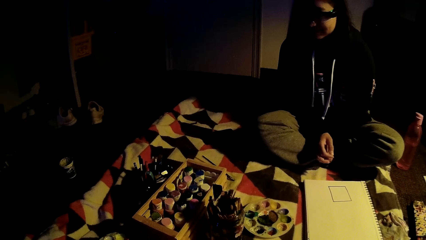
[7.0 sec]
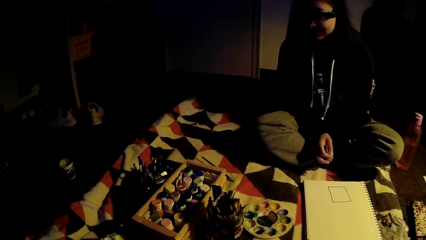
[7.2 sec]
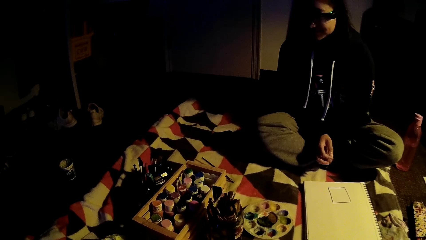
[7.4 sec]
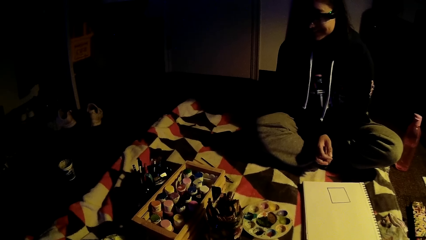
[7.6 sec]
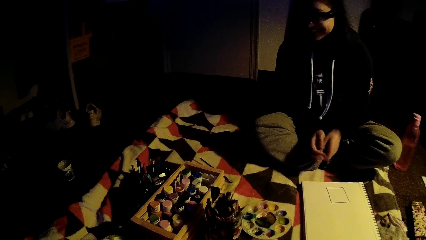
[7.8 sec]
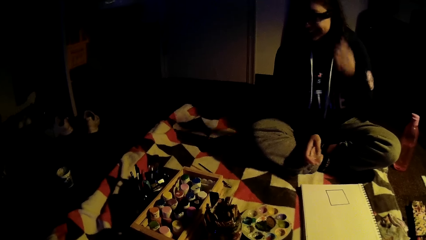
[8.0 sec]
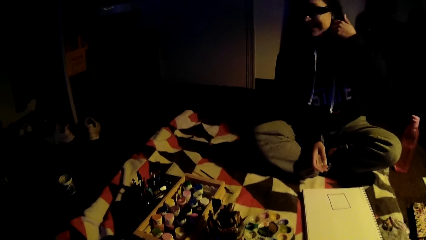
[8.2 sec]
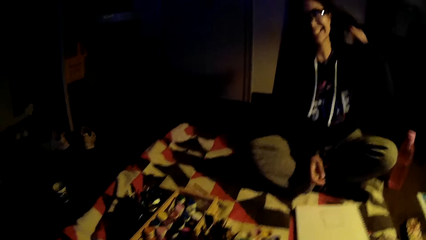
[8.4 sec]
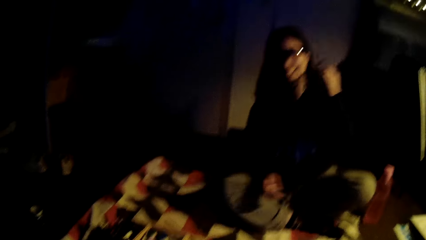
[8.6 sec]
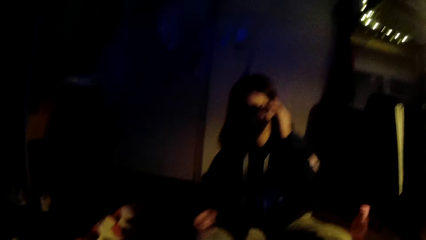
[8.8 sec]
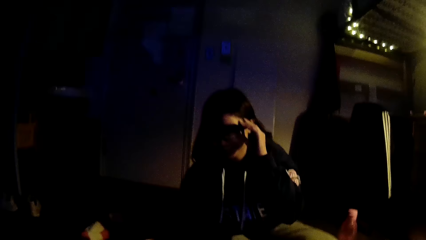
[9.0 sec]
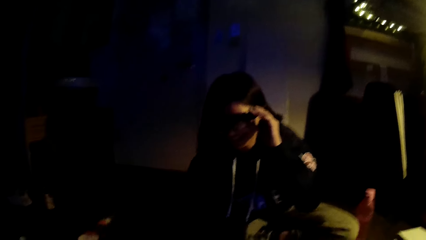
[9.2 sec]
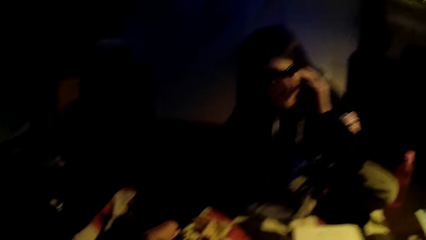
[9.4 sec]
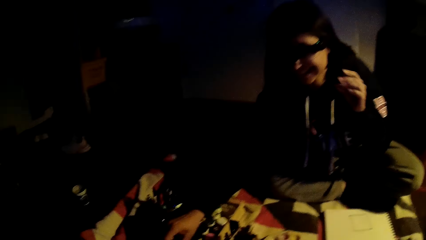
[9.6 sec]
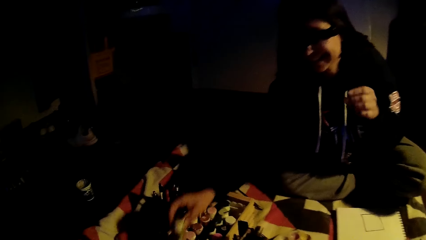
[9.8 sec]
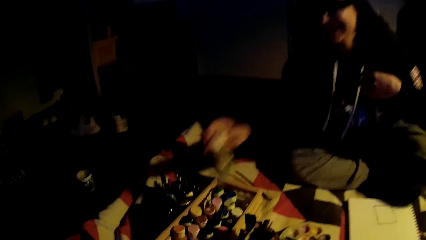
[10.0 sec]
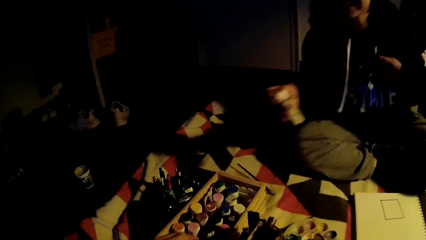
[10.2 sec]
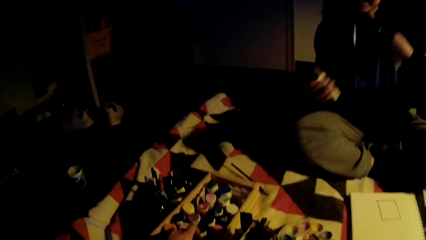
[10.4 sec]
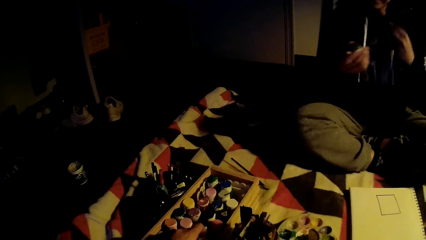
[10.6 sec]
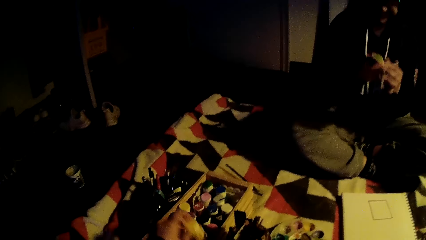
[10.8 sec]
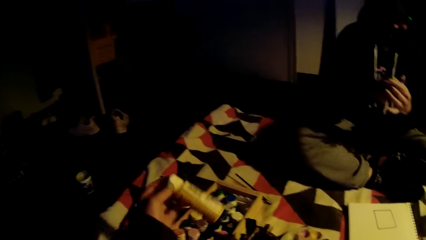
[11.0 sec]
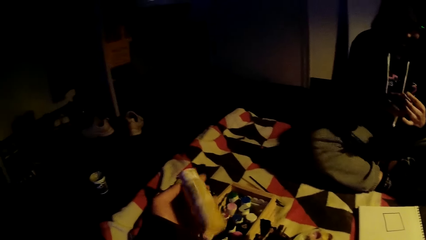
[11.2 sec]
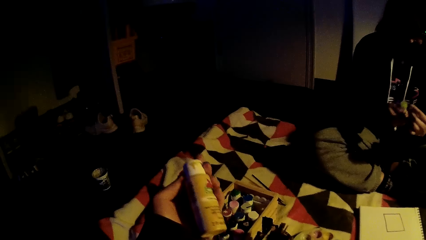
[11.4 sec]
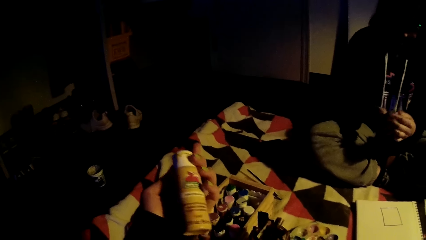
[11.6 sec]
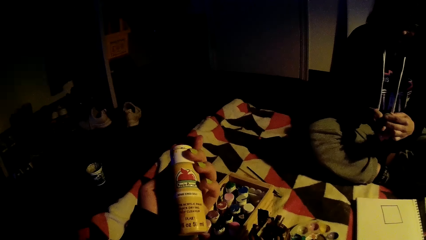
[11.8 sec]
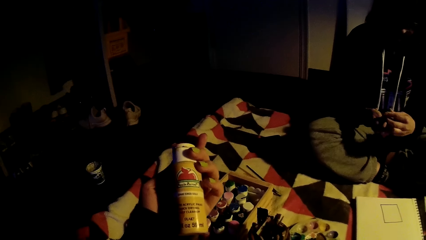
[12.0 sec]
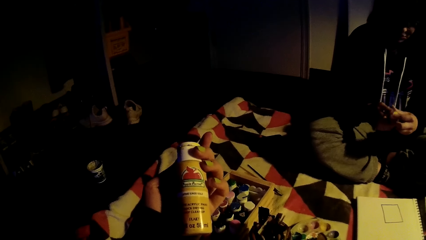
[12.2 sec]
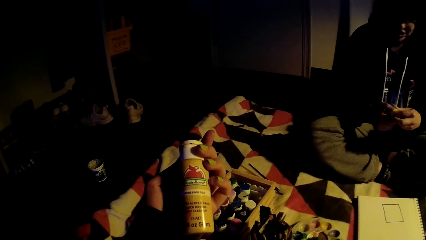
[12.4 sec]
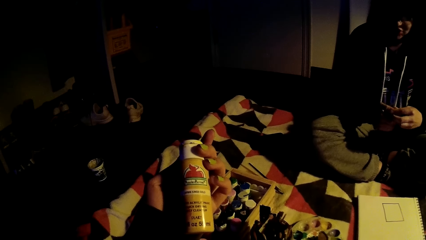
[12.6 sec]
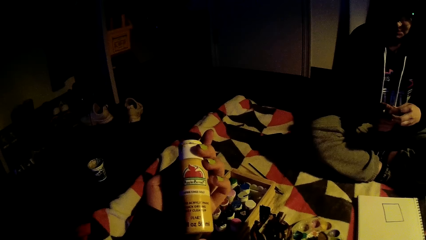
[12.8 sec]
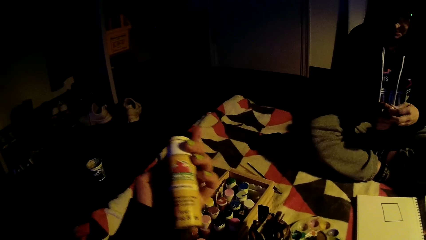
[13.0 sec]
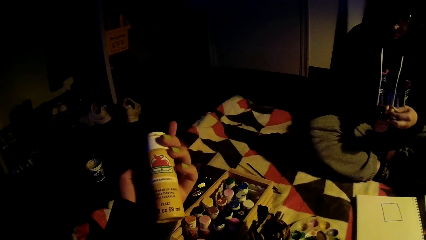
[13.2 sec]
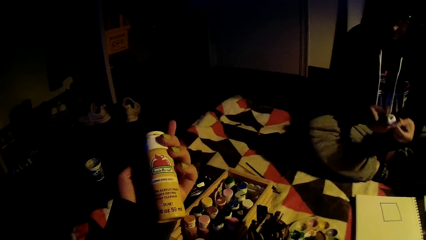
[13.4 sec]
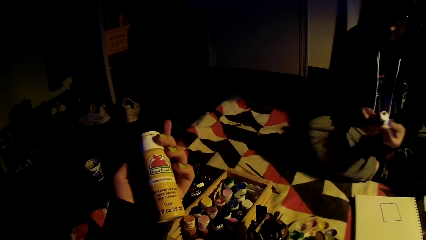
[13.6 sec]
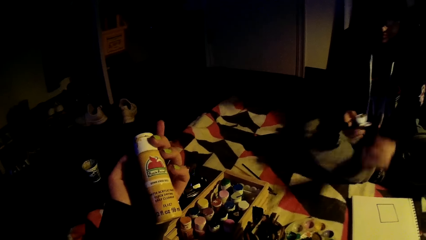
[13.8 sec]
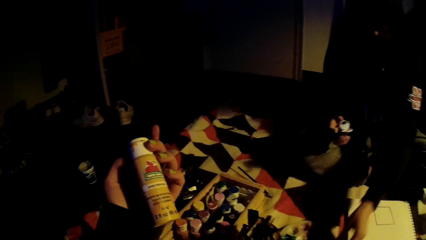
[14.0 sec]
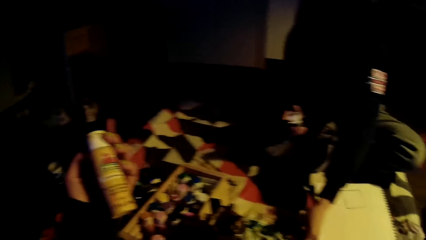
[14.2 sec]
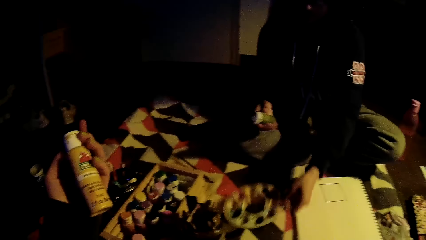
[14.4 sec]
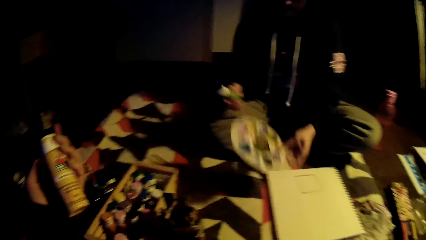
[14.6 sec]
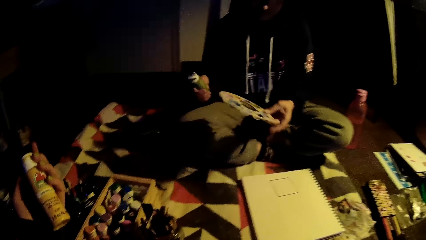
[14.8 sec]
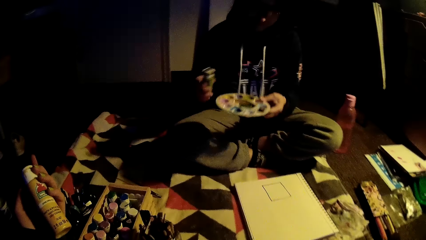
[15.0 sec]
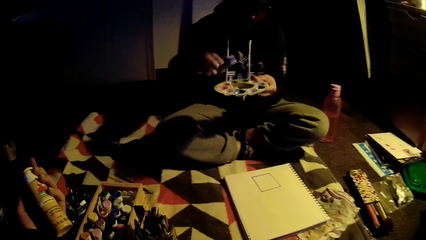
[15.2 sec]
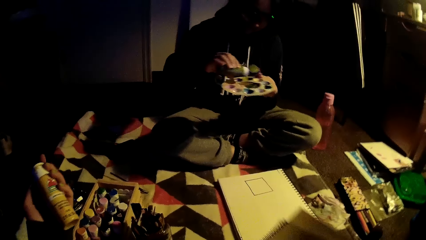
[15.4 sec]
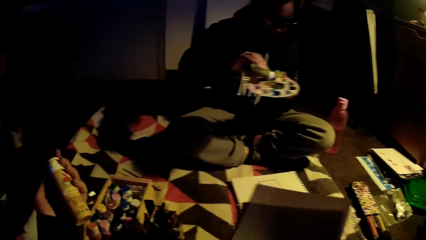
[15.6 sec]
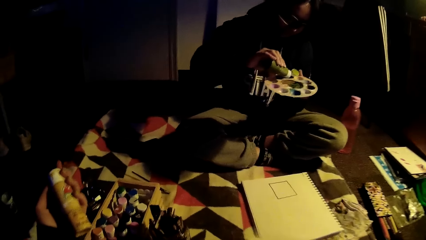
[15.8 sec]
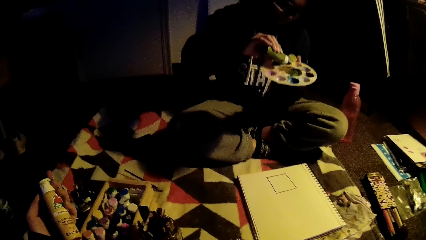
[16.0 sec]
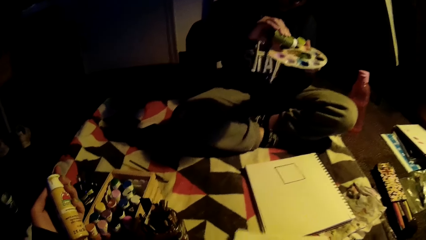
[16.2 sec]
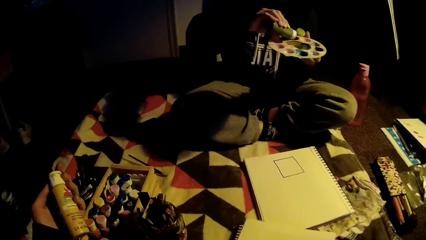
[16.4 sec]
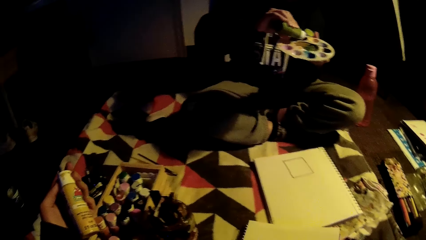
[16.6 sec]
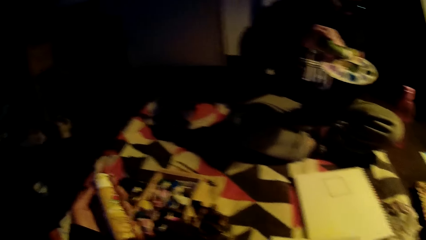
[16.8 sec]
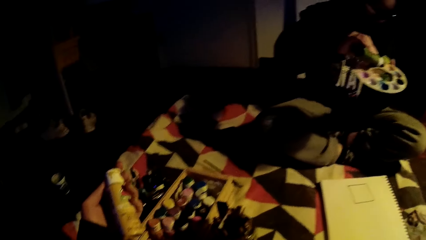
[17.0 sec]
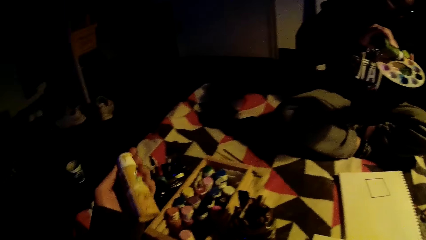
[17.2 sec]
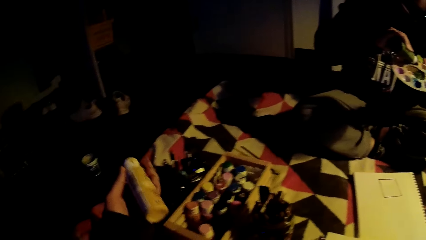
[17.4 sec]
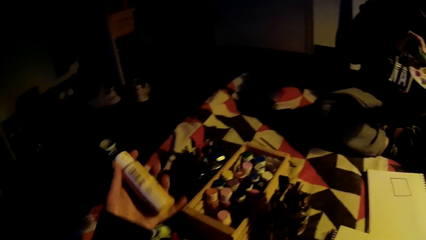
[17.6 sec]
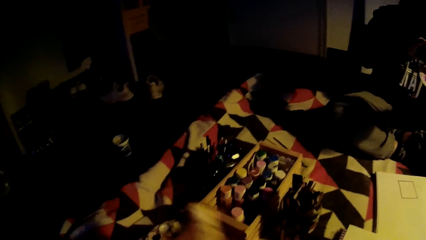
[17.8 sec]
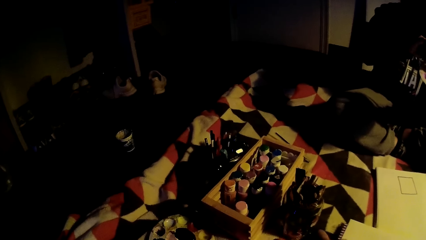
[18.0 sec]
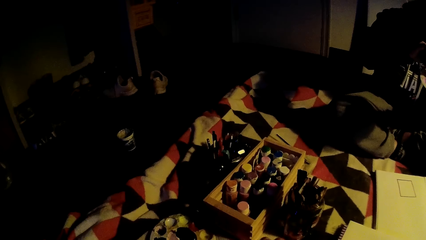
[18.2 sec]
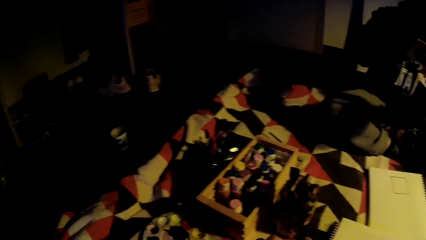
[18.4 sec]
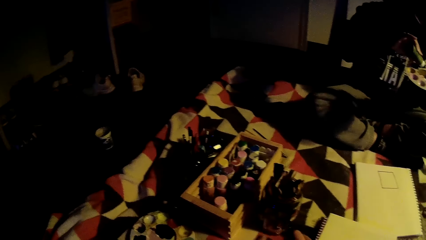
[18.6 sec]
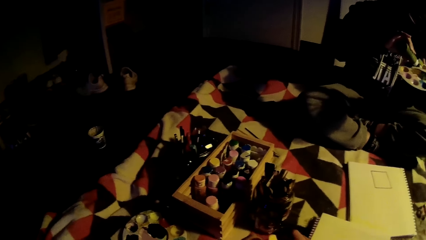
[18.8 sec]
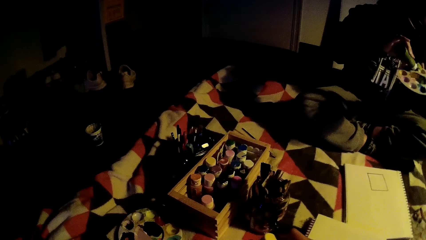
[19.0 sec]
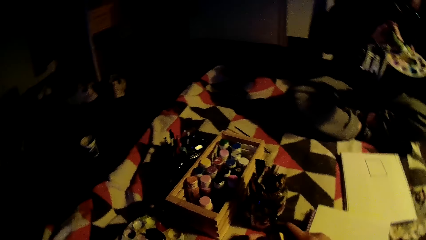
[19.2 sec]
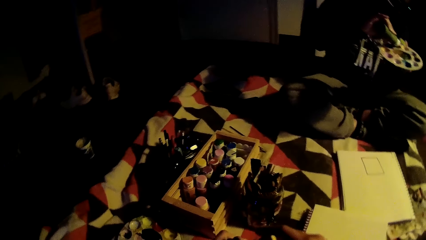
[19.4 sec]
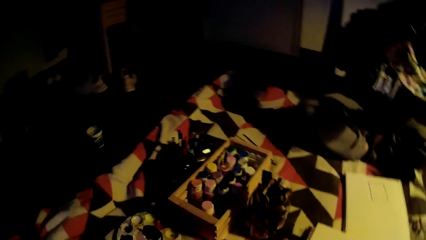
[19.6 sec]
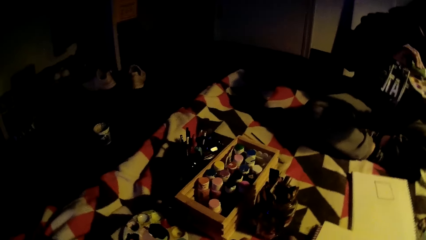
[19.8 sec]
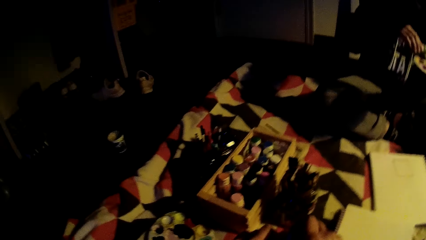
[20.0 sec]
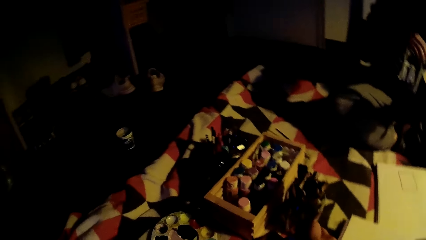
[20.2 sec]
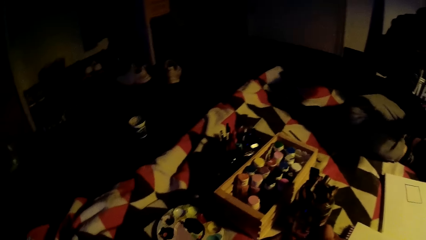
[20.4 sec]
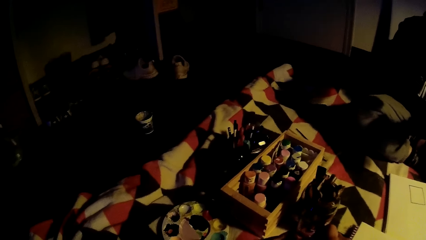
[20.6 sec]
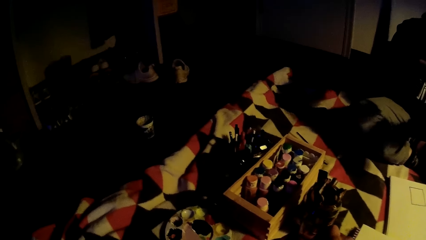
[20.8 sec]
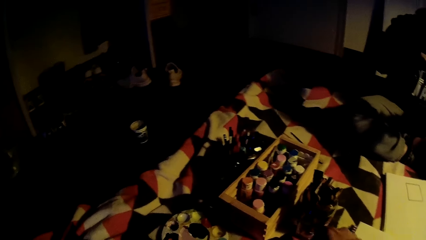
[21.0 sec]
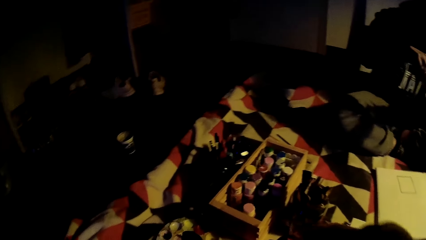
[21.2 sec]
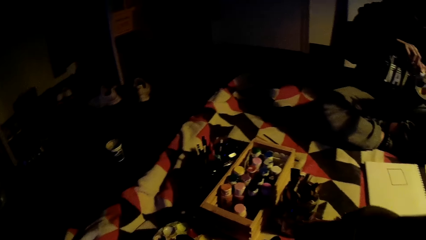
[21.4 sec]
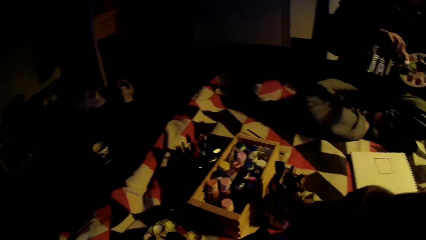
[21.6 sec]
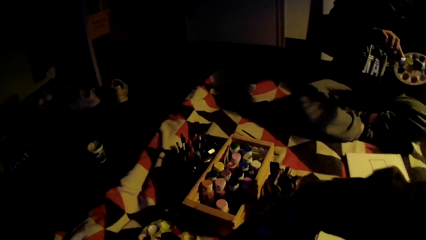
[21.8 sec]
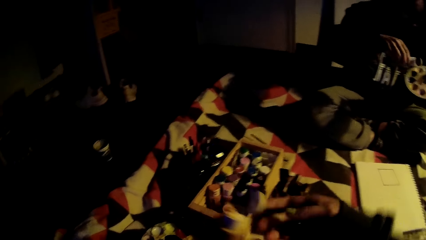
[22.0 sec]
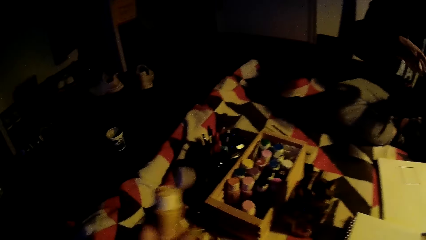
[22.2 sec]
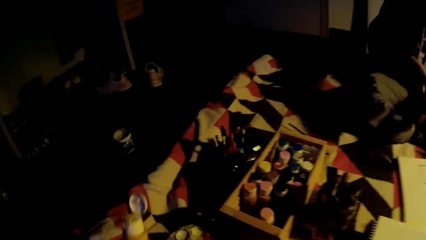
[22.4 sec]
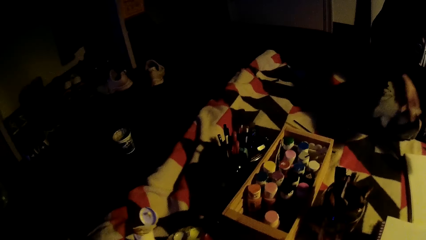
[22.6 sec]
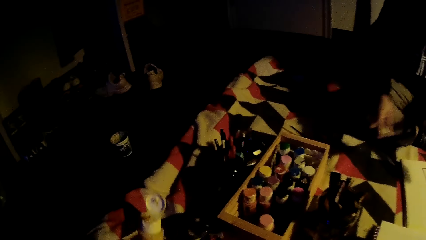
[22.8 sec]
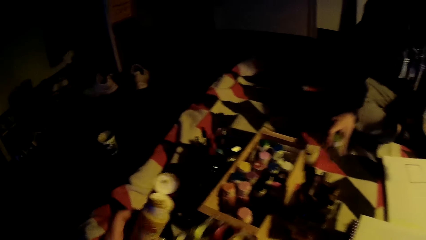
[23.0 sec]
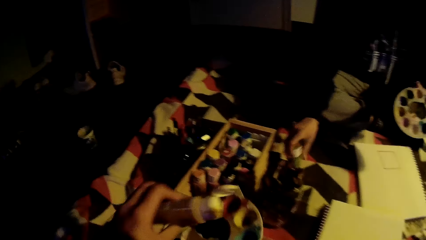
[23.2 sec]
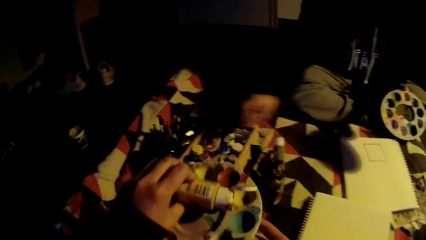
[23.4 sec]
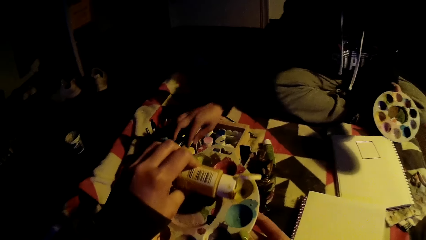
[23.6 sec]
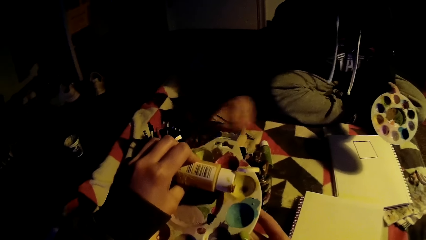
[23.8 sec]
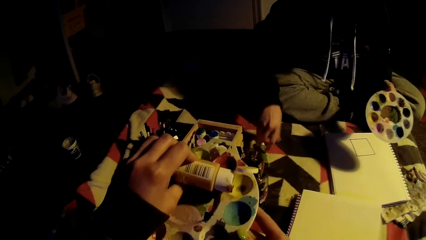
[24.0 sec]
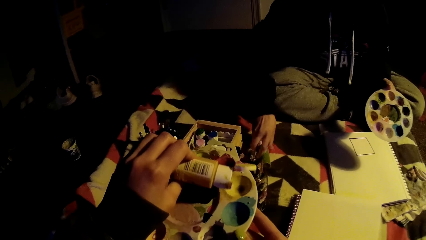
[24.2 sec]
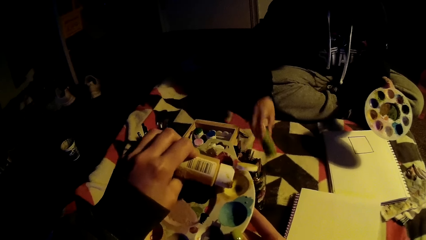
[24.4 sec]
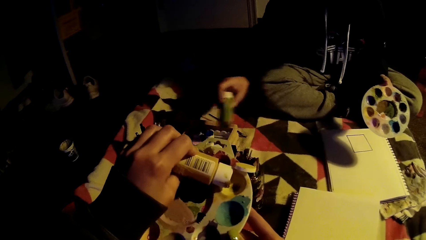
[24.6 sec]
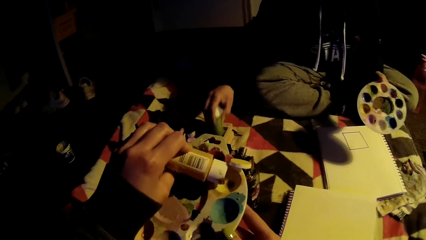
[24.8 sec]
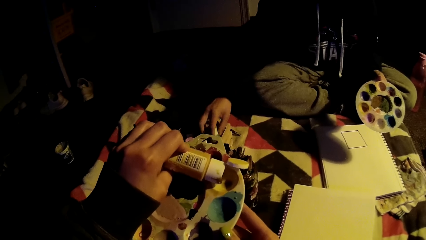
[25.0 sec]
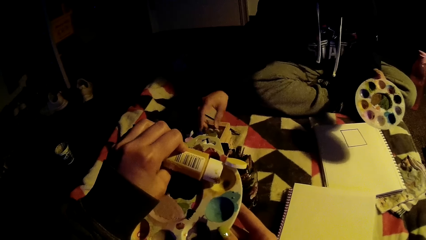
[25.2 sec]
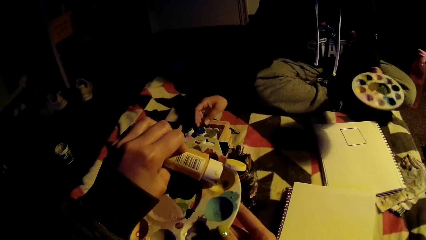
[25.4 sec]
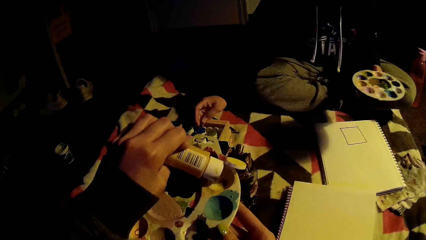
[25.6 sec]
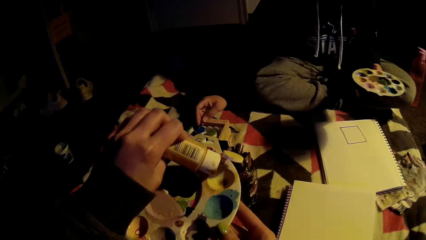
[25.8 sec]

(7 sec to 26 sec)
A woman moves her hair. The camera wearer looks around. The woman holds eye glasses and picks up a bottle. The camera wearer picks up a bottle of acrylic paint. They look at the bottle. The woman opens the bottle and picks up a painting plate. The camera wearer looks around. The woman puts paint on the painting plate. The camera wearer opens the bottle of acrylic paint. The woman puts the bottle down. The camera wearer picks up the painting plate. They put the acrylic paint in the painting plate. The woman moves the bottle.
